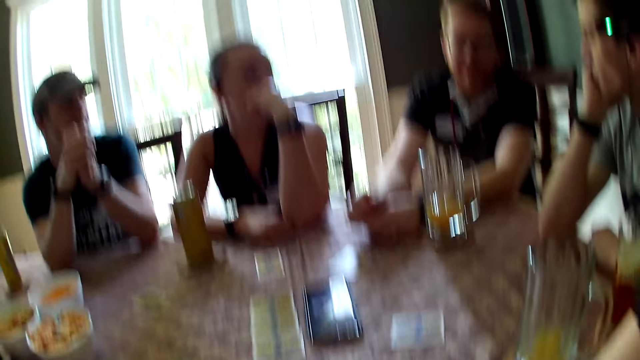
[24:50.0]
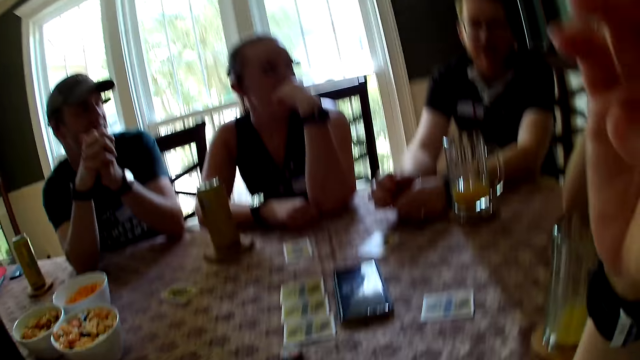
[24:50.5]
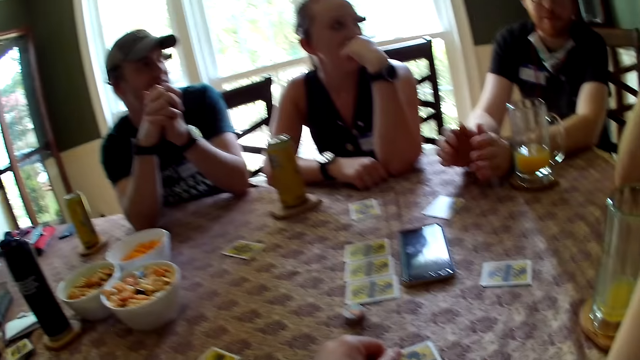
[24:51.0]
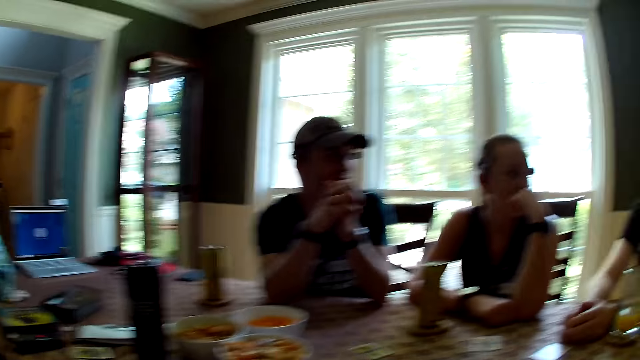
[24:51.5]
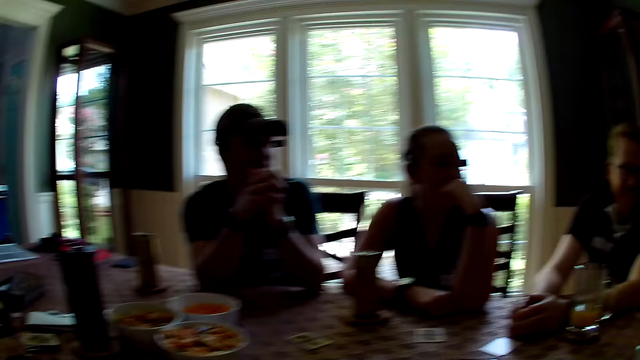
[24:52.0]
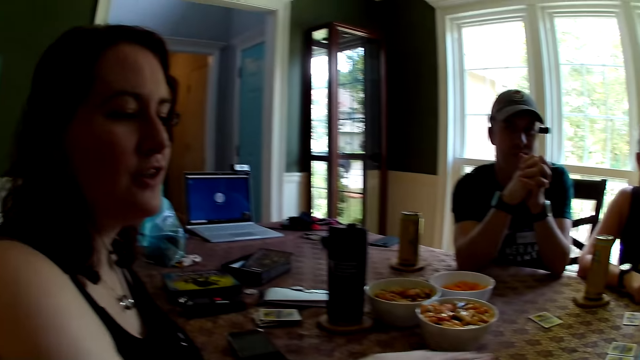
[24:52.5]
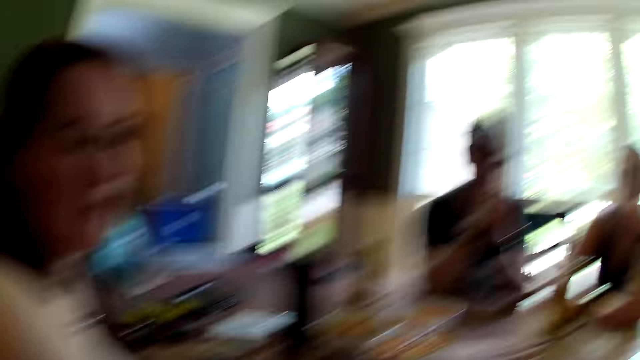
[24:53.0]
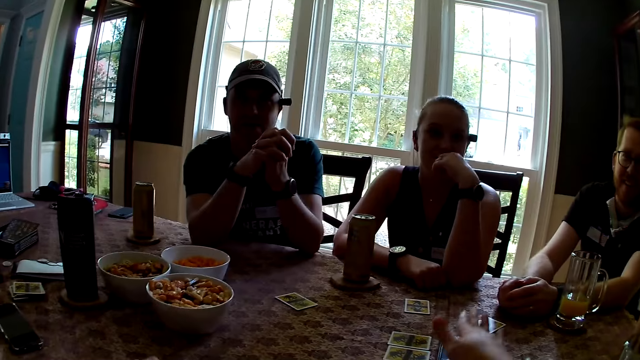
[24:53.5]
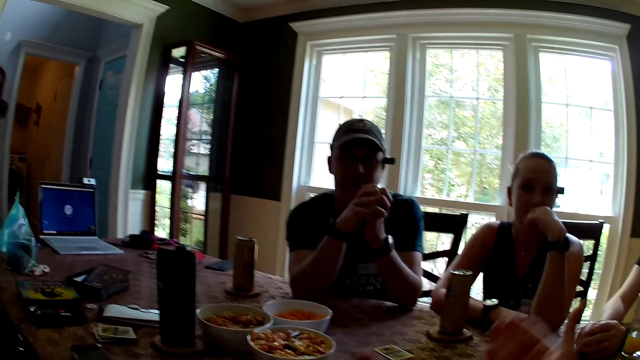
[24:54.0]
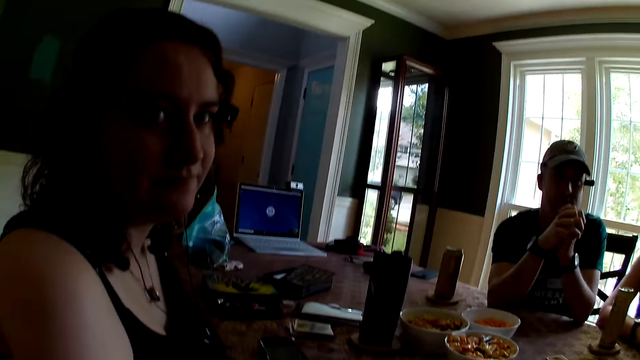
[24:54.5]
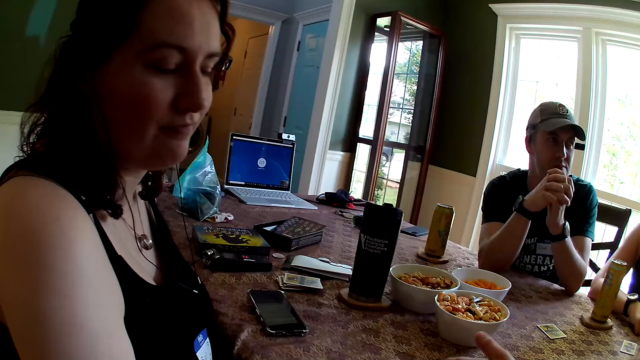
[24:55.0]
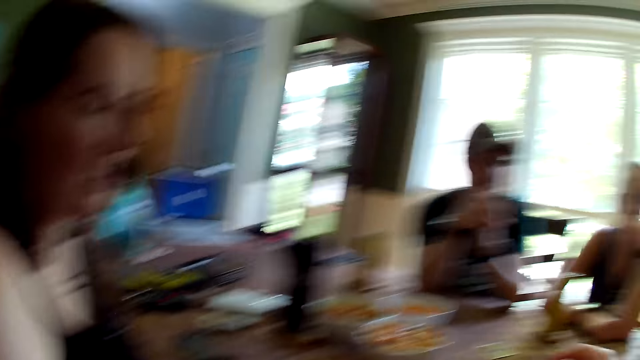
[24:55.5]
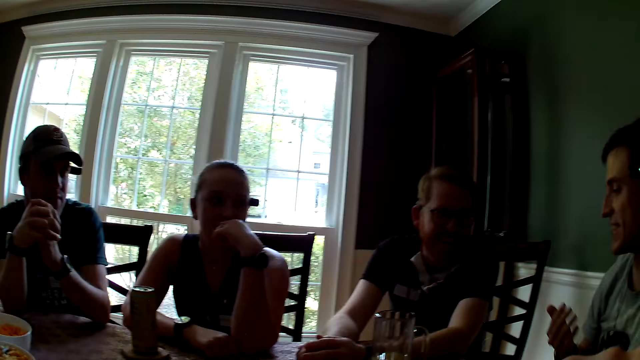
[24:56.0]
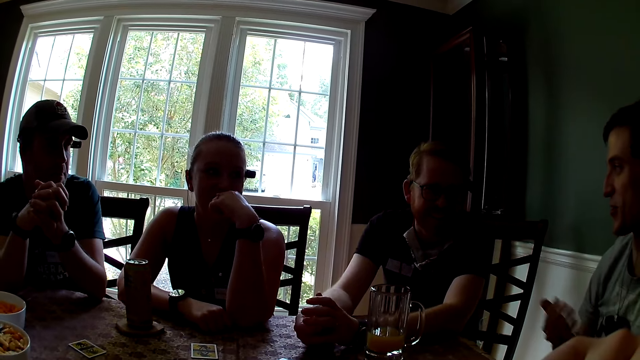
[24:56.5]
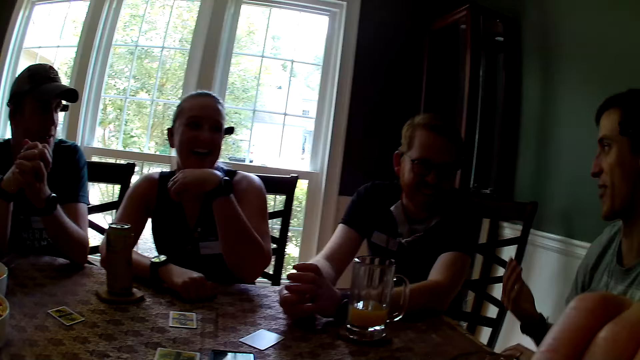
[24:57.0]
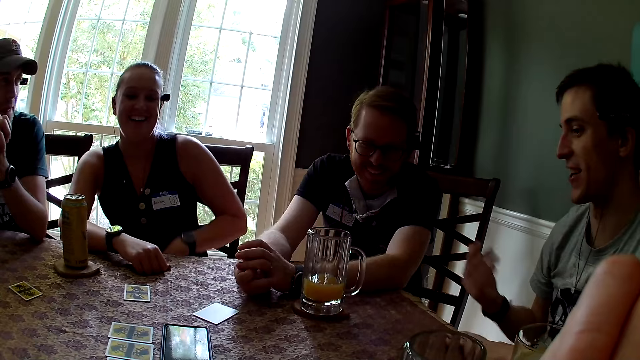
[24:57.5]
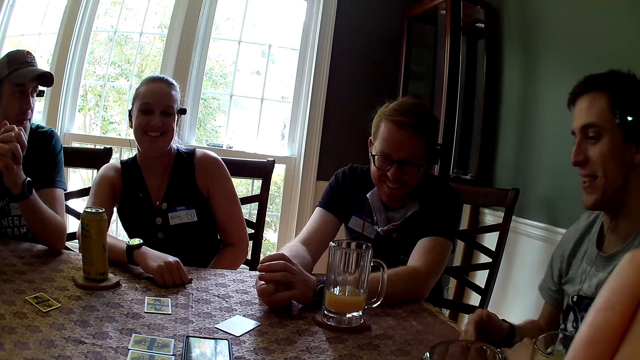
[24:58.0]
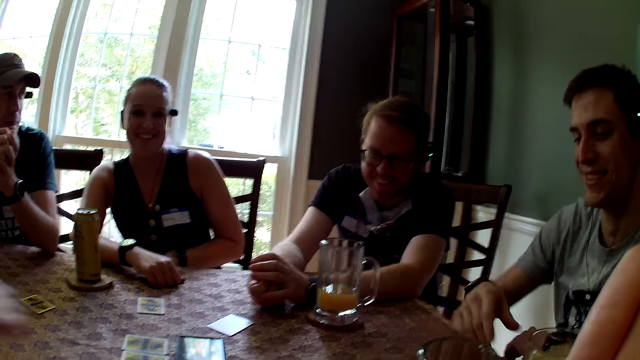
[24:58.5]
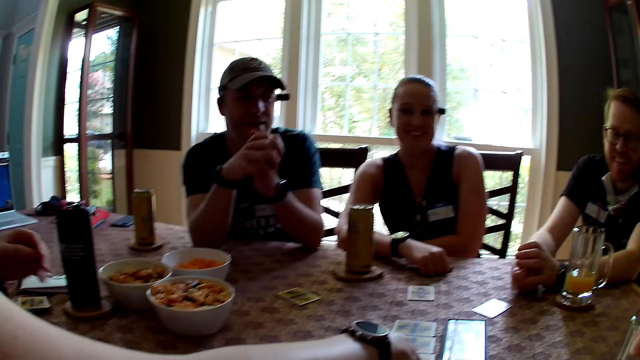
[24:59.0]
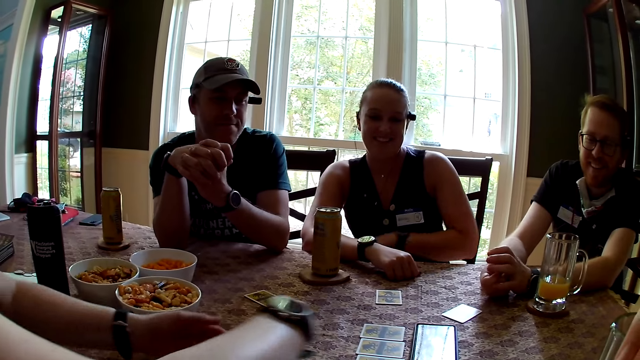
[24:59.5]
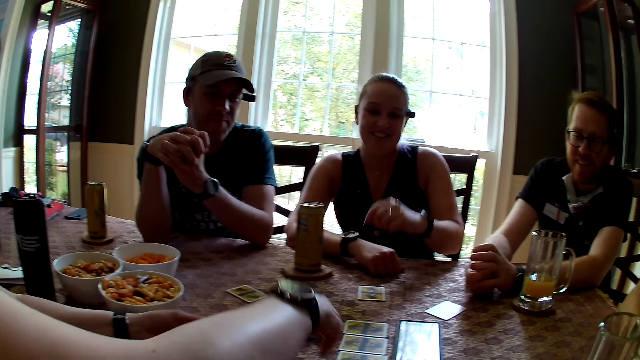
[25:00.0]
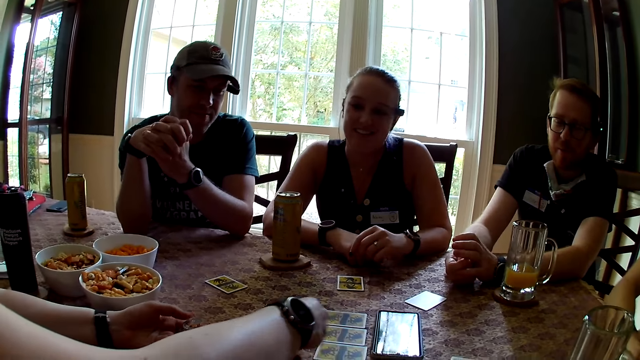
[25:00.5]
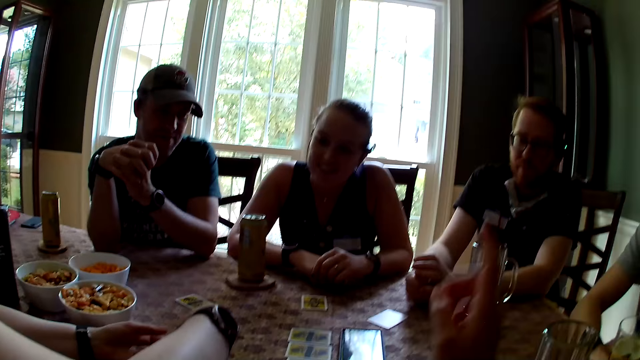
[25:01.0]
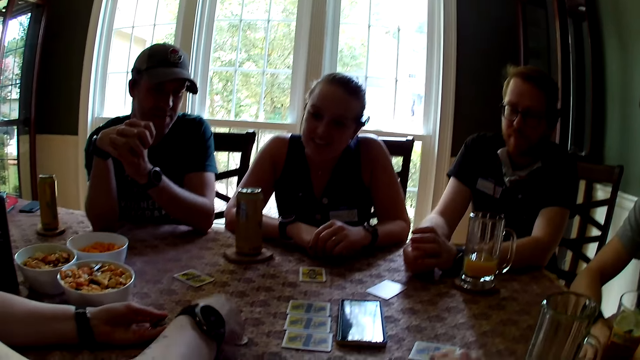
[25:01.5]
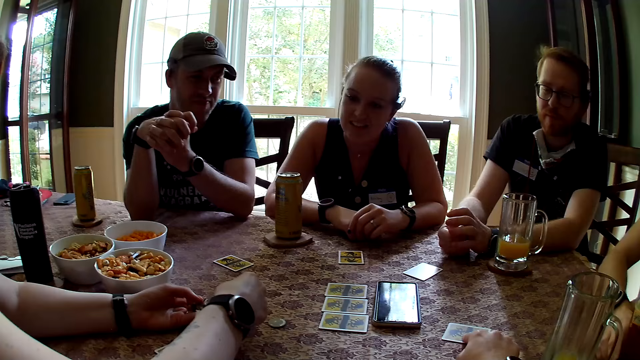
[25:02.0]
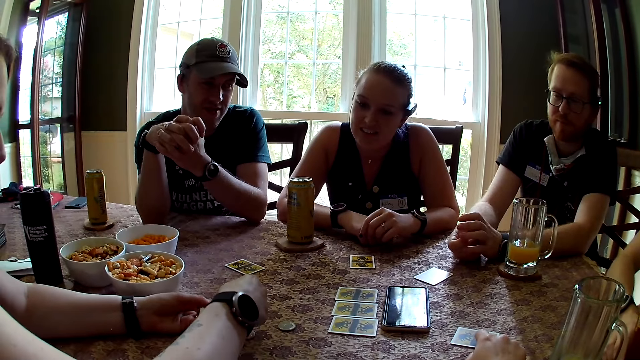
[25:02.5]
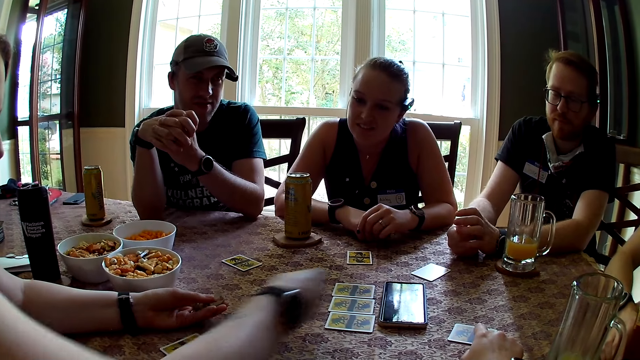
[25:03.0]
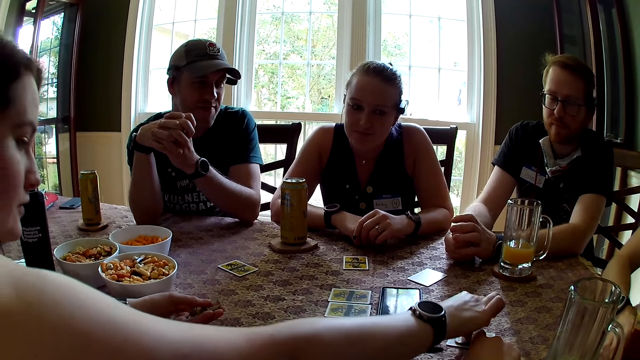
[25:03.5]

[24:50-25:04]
A lady speaks to the camera wearer. The camera wearer makes gestures with her hands. A man speaks to another man. A woman picks game chips on the table with her right hand. The lady gathers cards on the ground. The camera wearer converses with the group of people at the table.

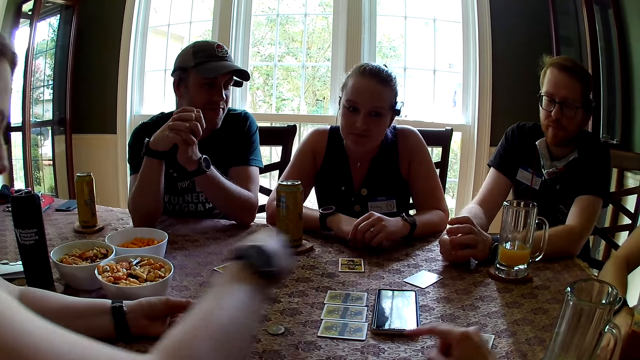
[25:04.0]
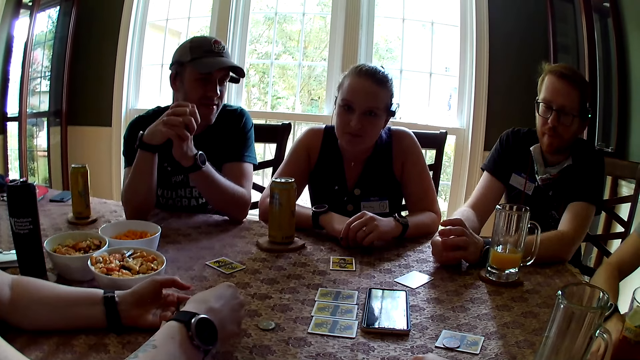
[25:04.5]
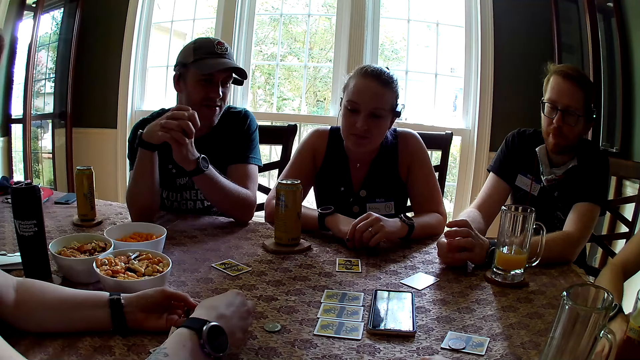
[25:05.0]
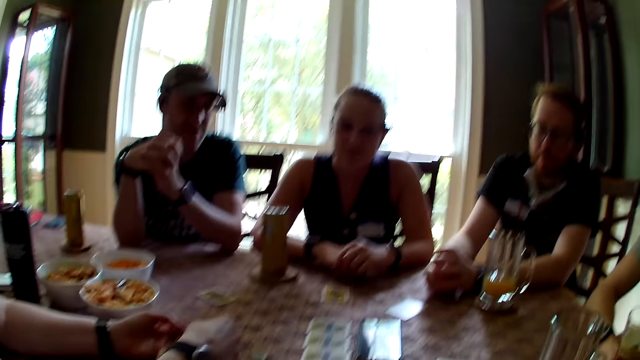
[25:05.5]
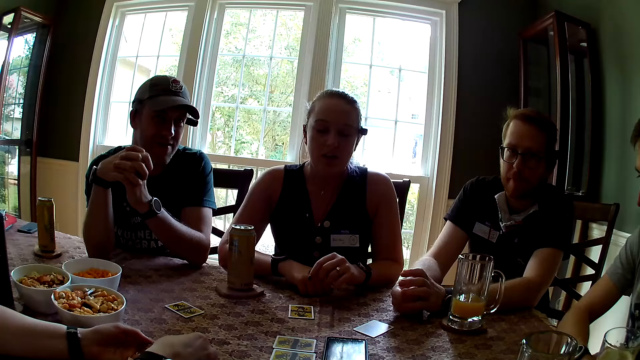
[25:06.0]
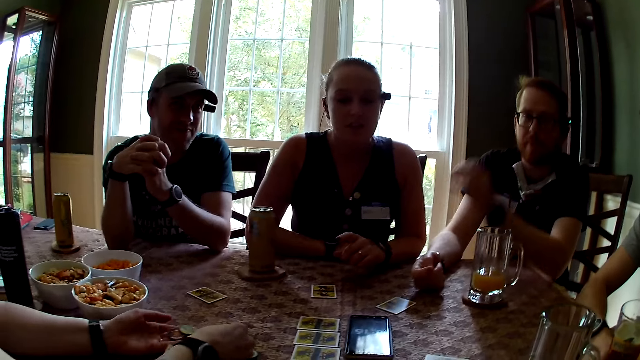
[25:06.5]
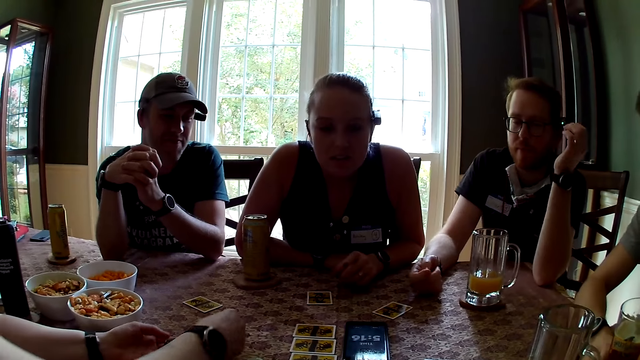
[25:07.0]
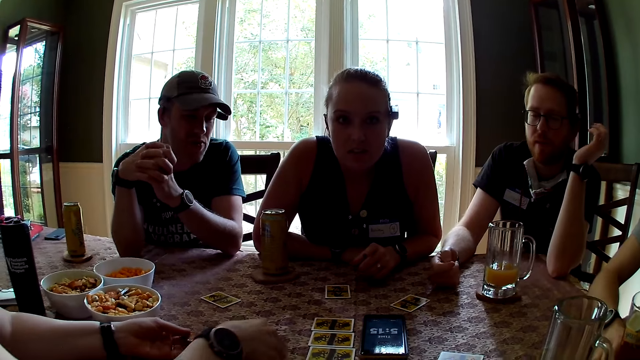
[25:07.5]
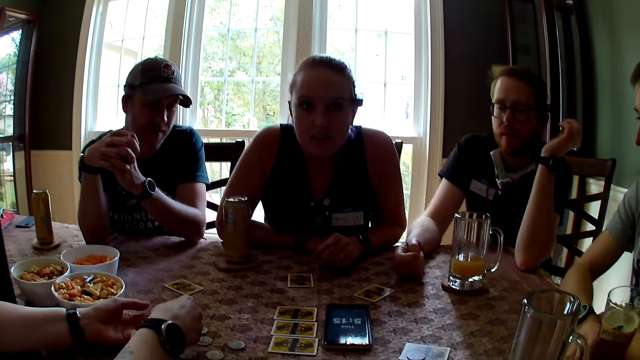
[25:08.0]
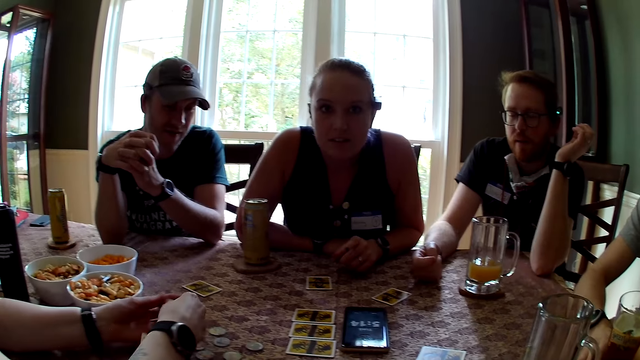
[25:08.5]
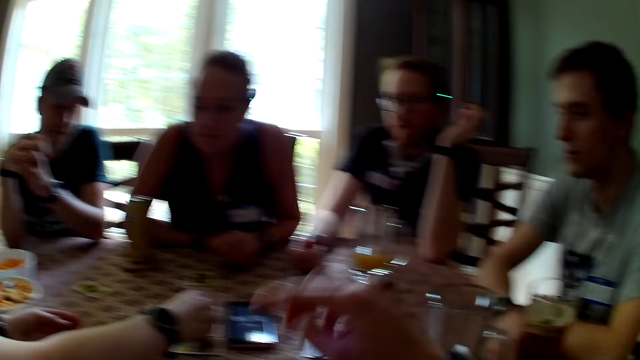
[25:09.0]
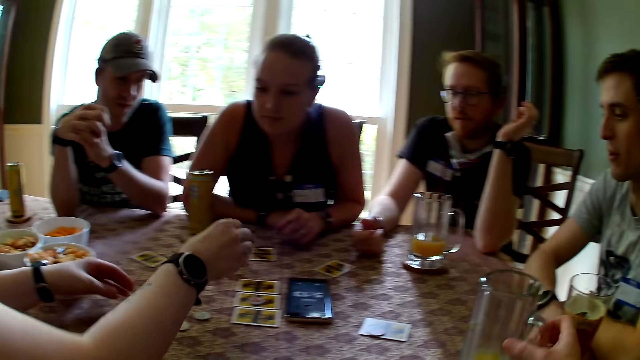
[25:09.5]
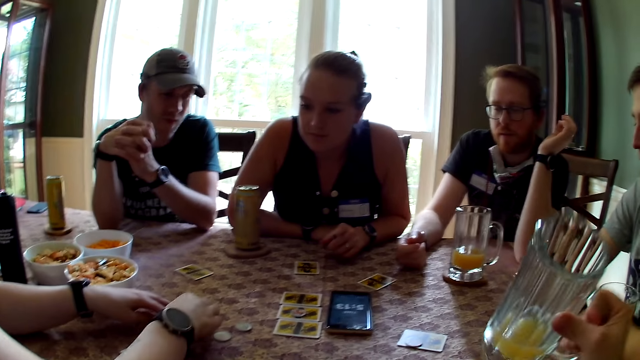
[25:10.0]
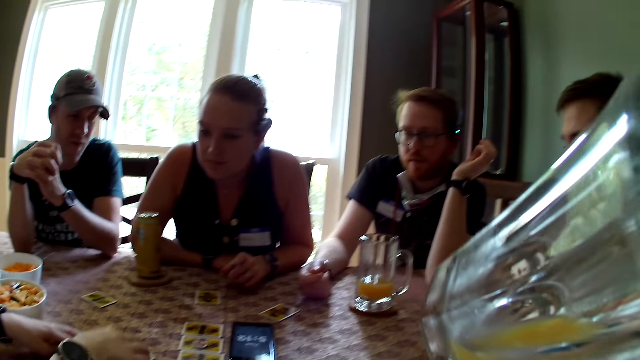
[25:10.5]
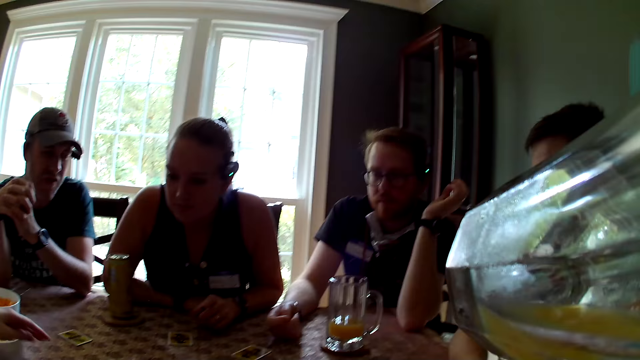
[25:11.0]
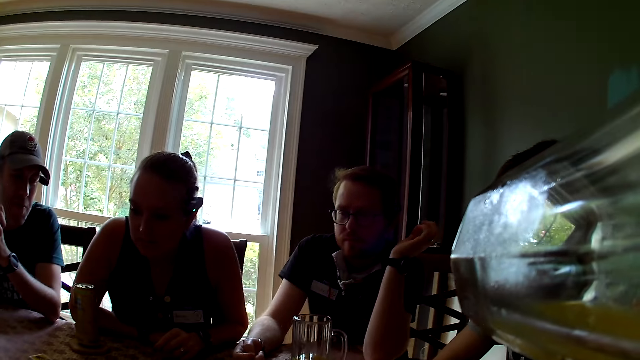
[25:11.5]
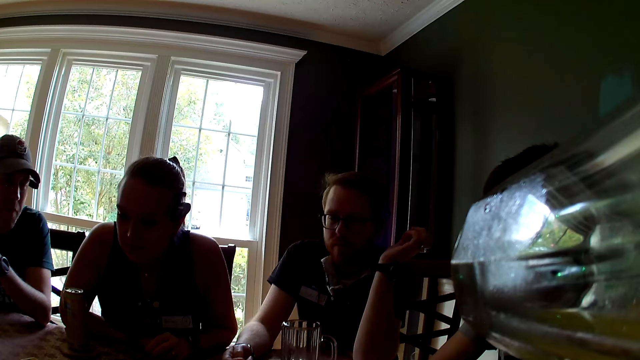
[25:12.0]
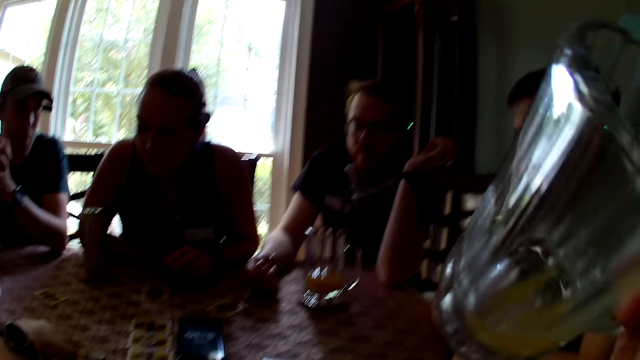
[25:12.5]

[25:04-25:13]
The camera wearer speaks. She picks the glass cup on the table with her right hand. A lady leans towards the table. The camera wearer drinks from the cup in her right hand.
